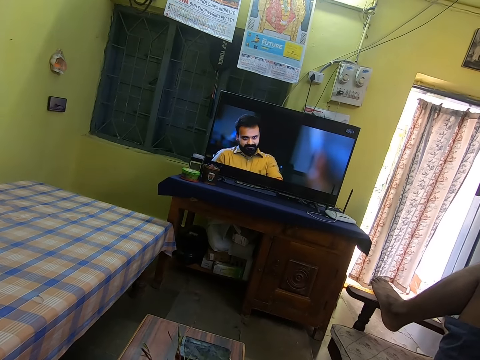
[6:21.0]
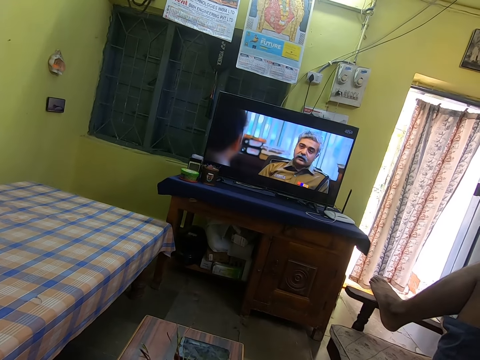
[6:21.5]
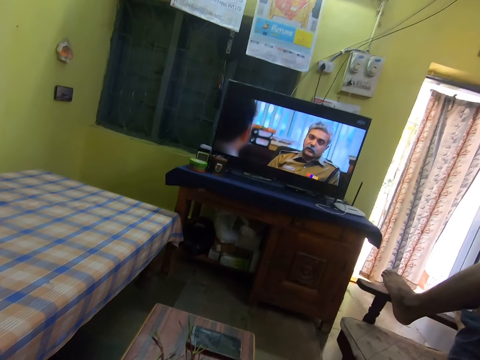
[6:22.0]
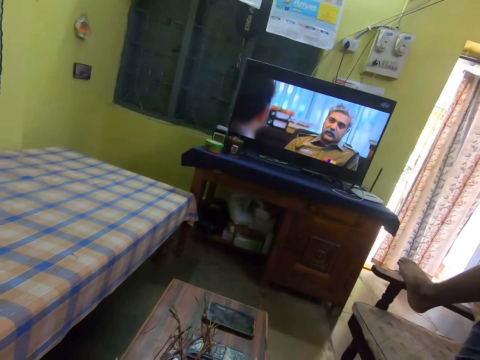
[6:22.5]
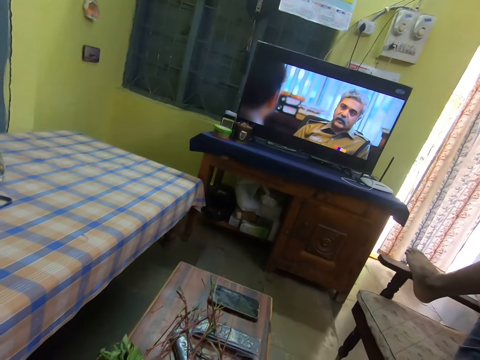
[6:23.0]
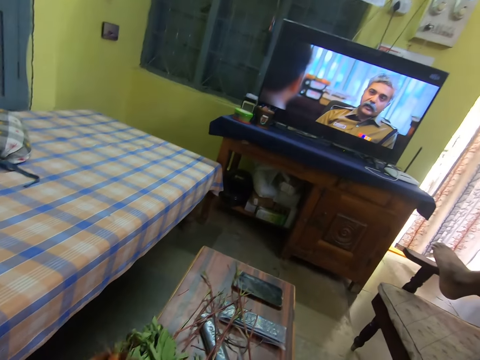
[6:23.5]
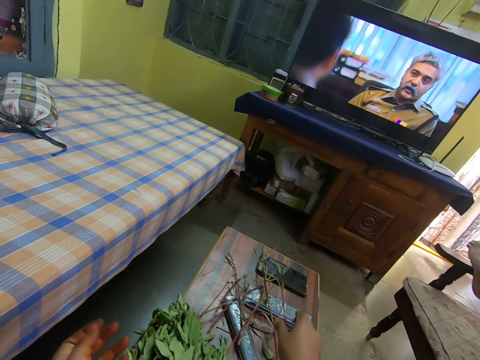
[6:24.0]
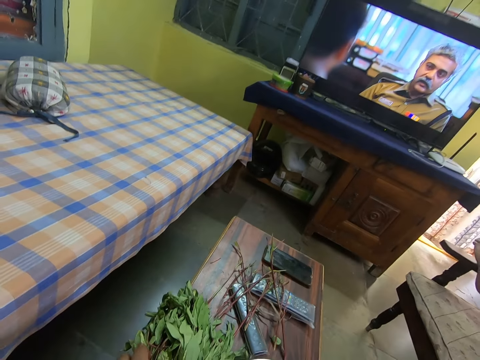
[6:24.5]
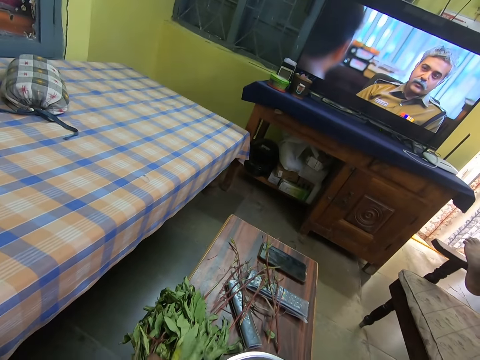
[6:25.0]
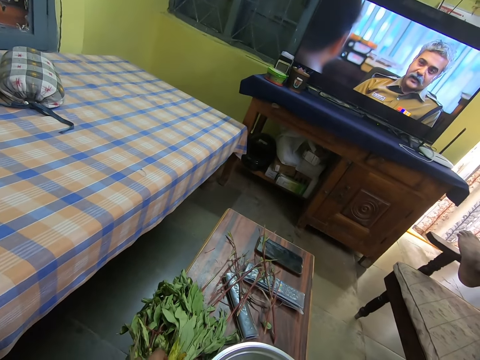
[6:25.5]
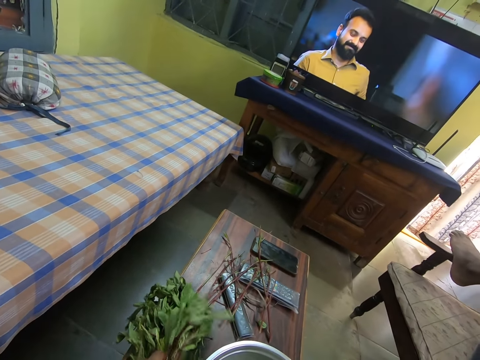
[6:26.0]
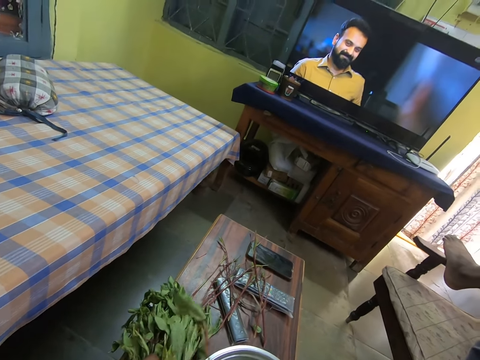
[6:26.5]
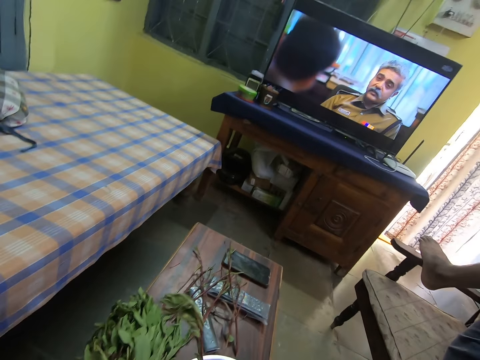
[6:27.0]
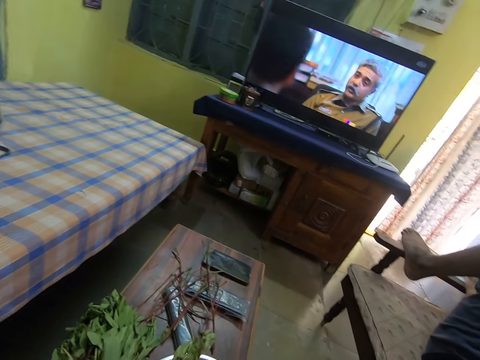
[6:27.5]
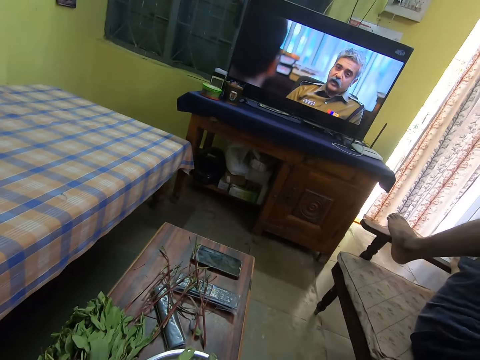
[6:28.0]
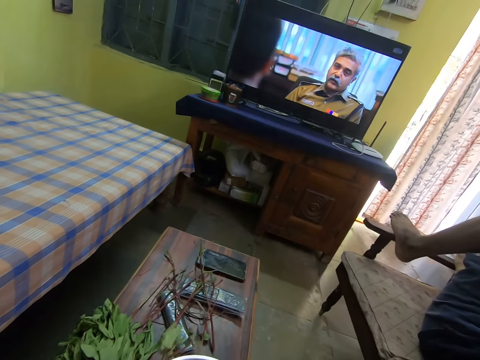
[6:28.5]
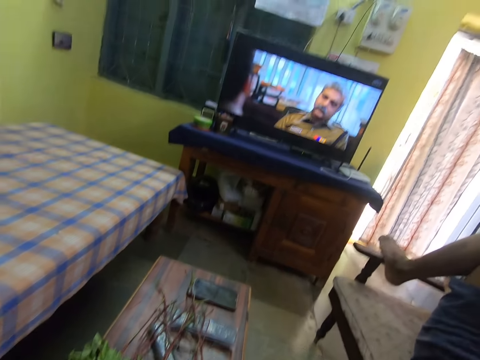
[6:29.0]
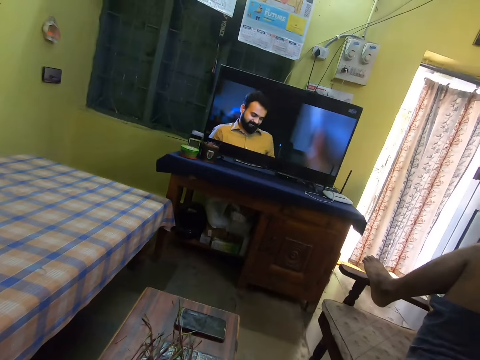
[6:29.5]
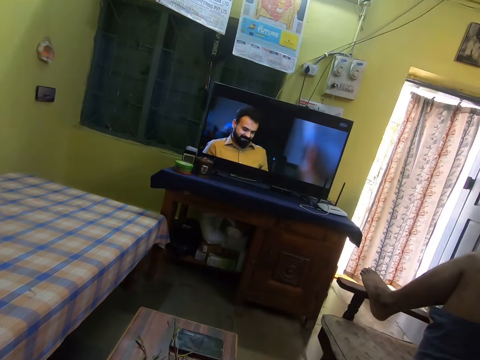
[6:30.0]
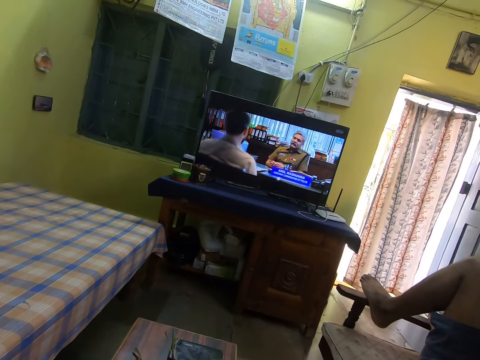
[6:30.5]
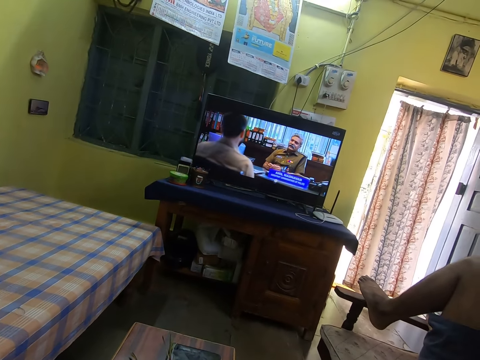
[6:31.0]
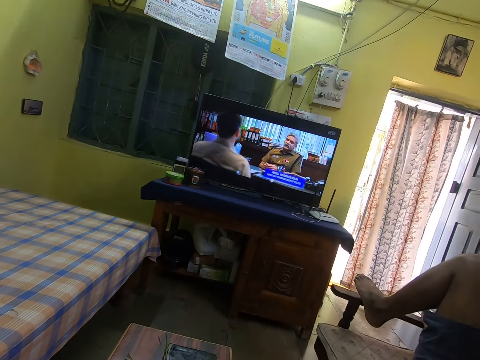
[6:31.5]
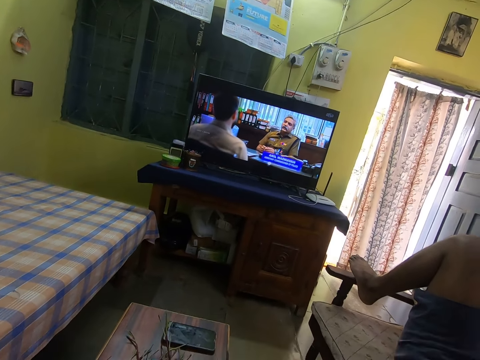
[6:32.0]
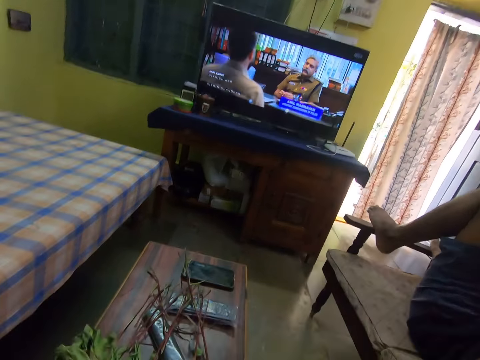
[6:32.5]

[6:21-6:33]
The camera wearer puts a vegetable stem on the table. They pick a leaf branch from the table. They watch television.

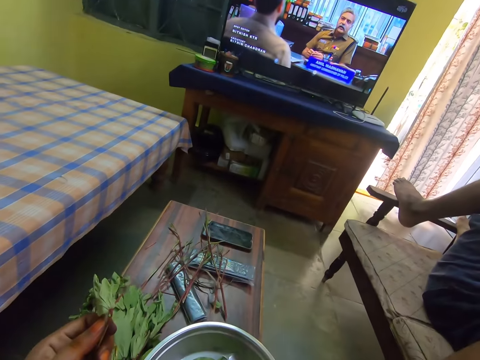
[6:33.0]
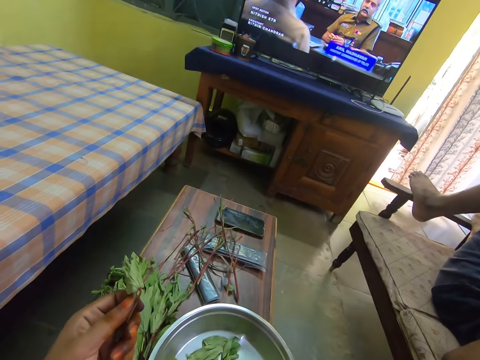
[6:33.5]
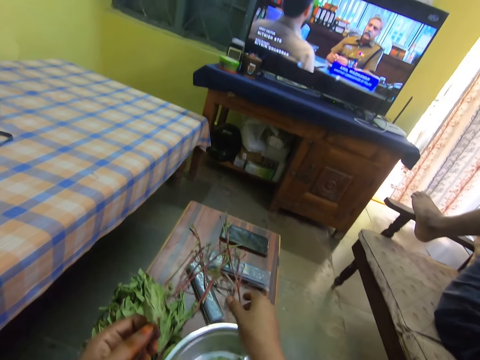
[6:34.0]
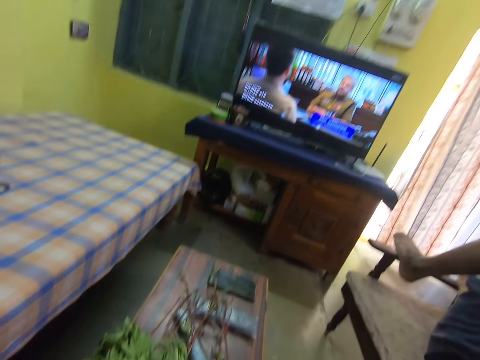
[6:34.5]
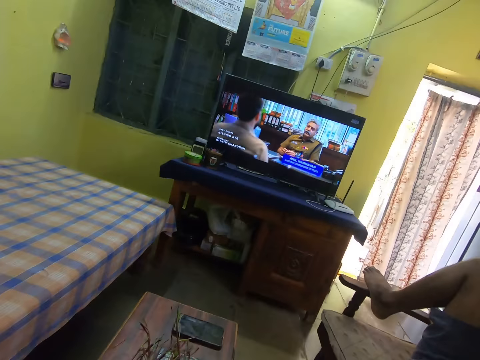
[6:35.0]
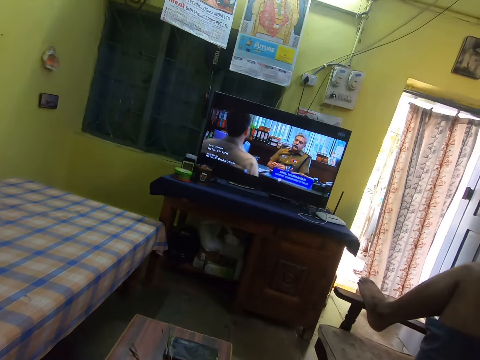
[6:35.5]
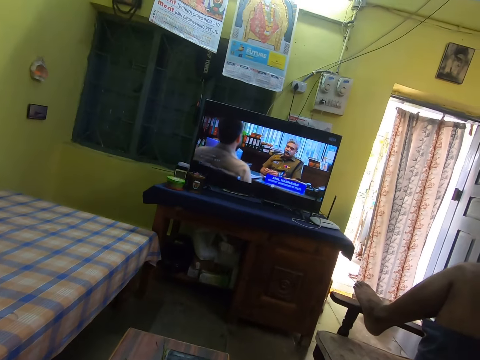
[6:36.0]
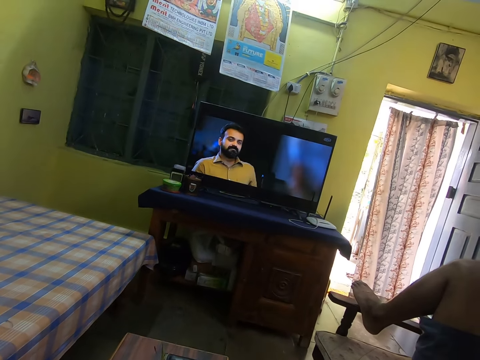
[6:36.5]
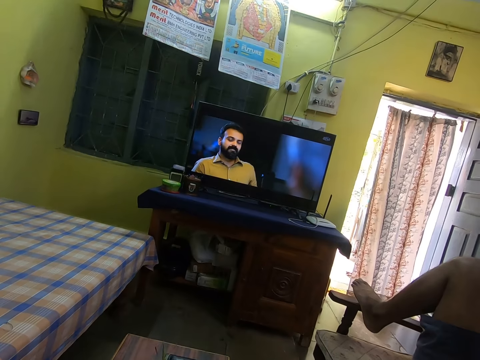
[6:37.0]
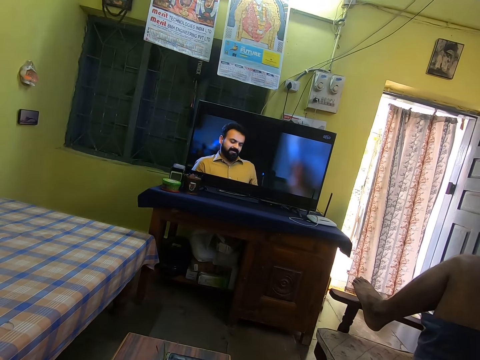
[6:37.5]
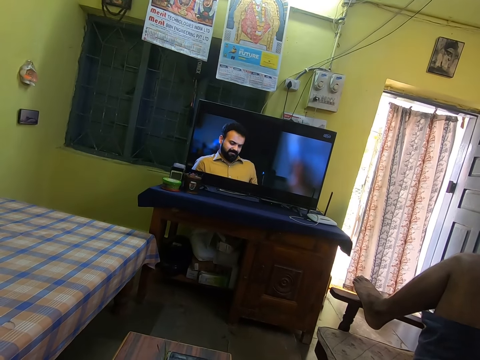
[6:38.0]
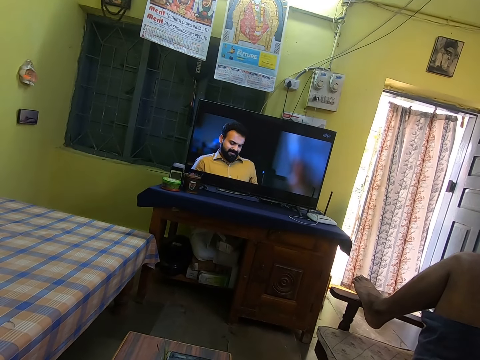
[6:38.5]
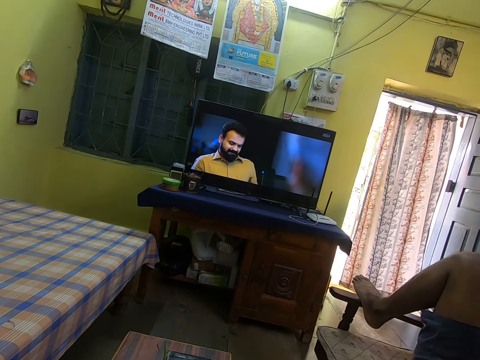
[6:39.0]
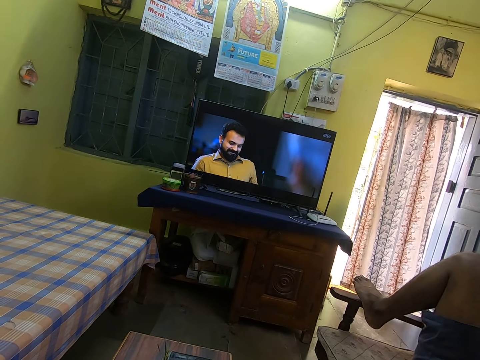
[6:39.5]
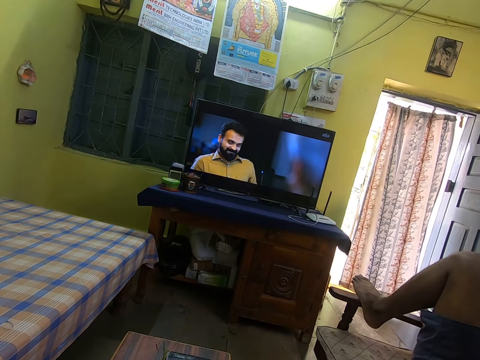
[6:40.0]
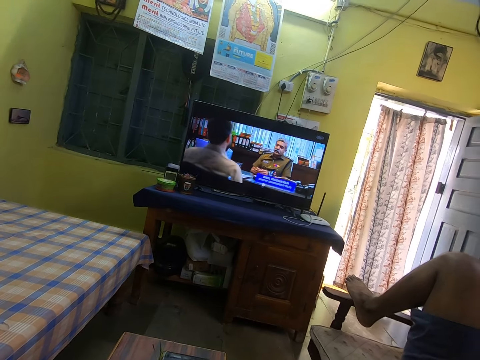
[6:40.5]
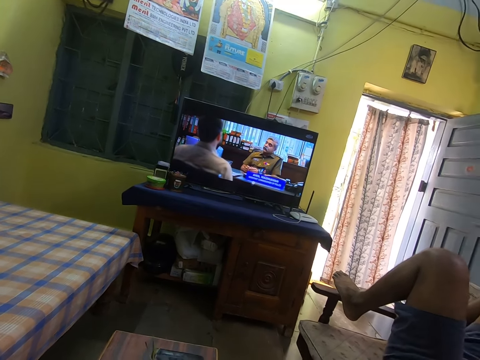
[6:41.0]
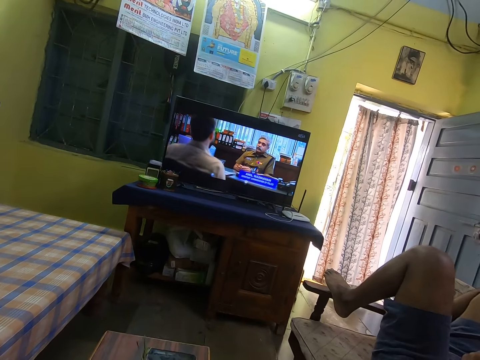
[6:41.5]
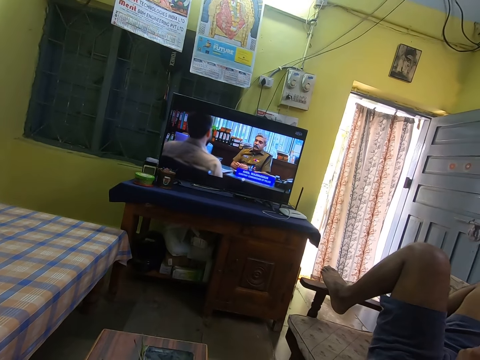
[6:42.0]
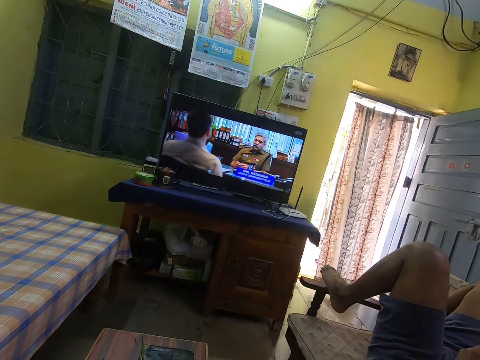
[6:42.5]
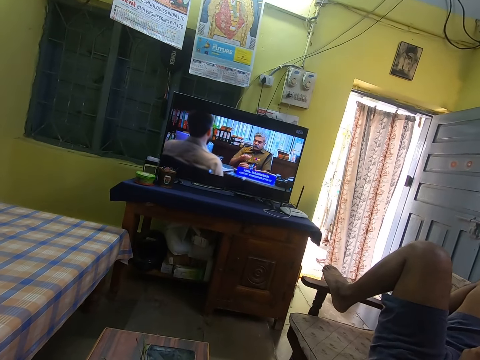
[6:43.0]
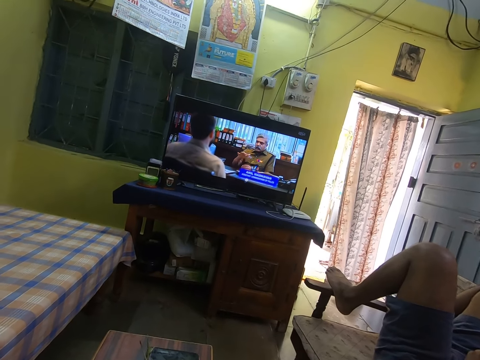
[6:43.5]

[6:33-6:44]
The camera wearer puts a vegetable stem on the table. They watch television. They watch the television again.

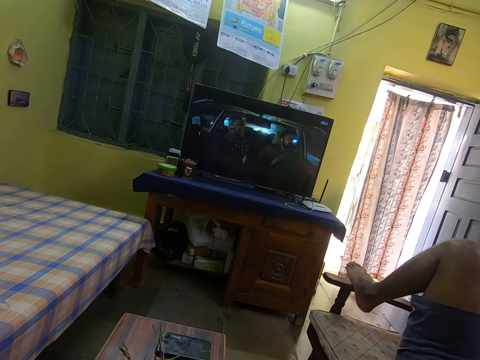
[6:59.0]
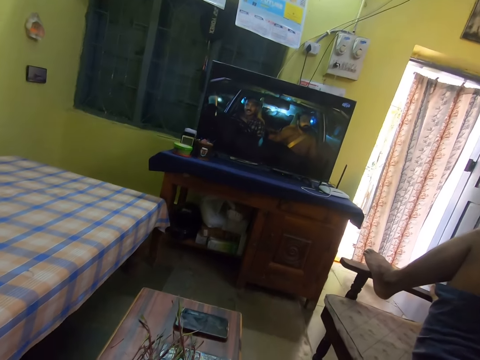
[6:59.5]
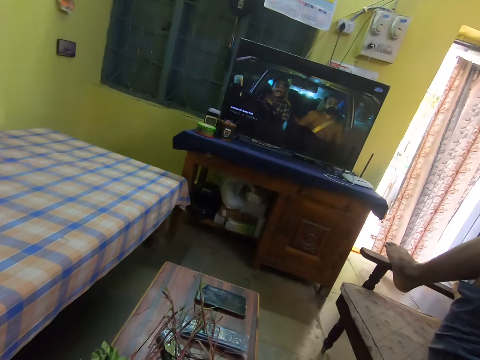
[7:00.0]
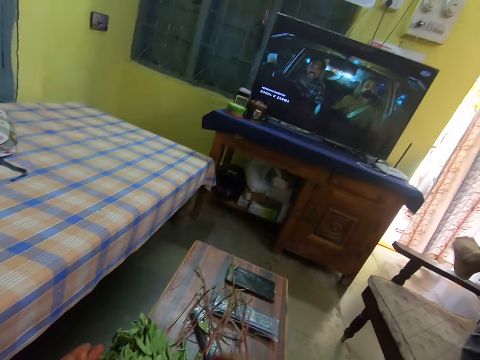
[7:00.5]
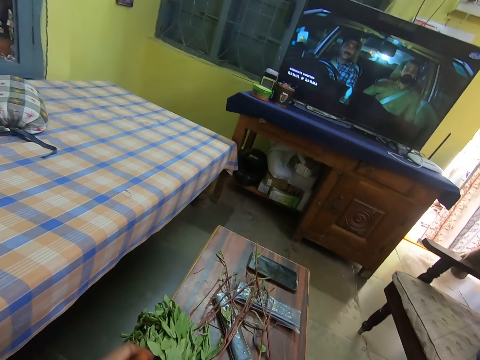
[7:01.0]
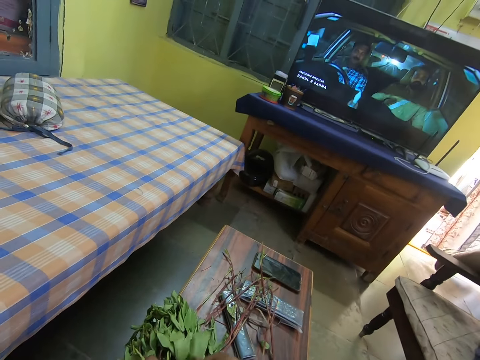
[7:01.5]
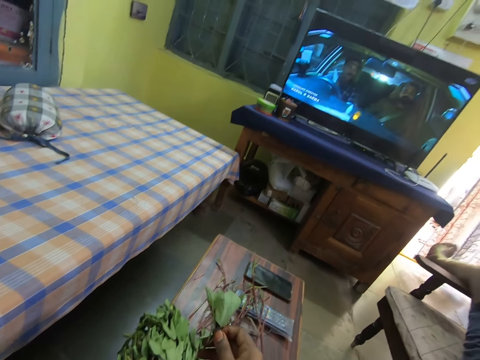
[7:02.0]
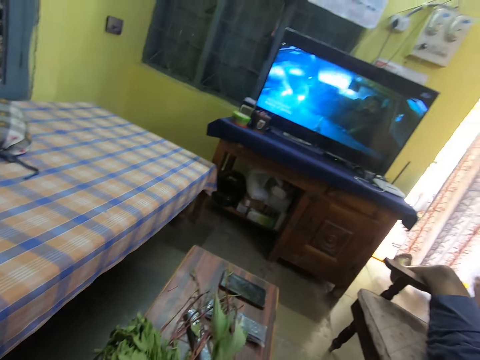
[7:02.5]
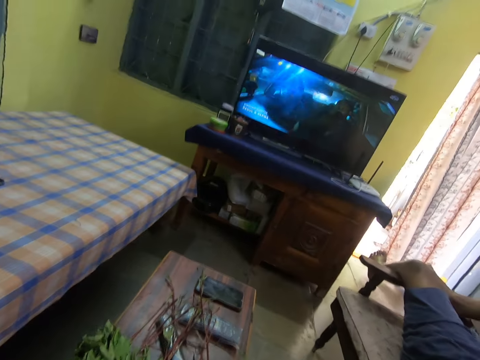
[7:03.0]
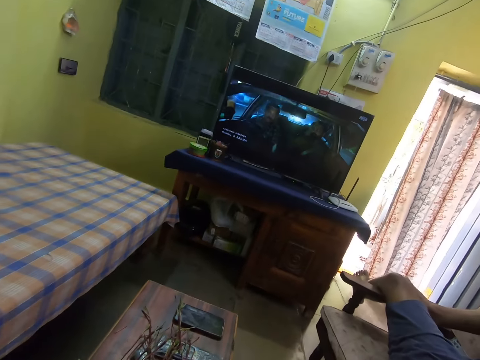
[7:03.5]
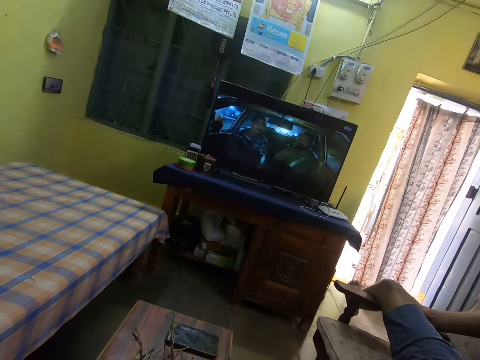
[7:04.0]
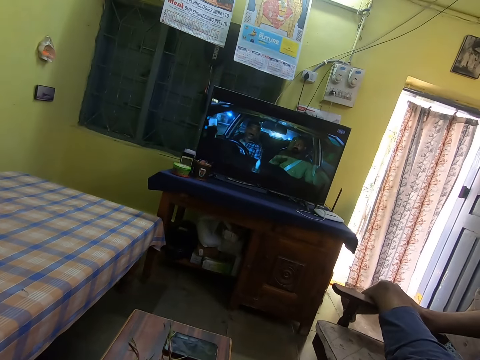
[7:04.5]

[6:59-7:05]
The camera wearer drops a branch on the table. They pick a vegetable.
